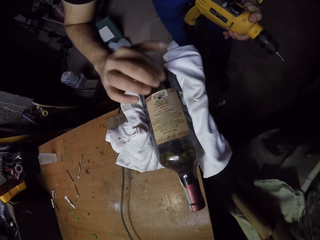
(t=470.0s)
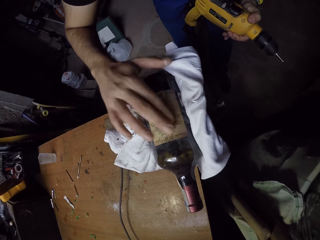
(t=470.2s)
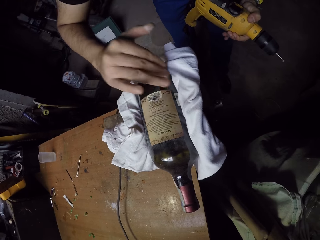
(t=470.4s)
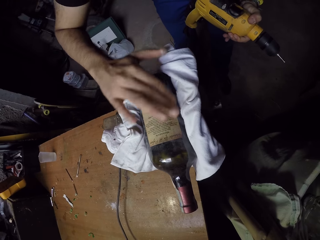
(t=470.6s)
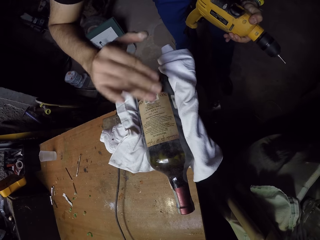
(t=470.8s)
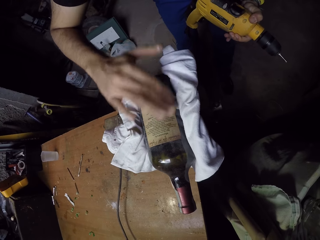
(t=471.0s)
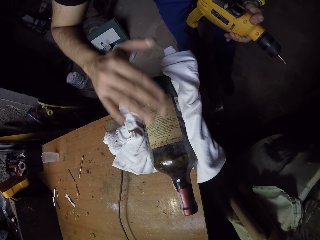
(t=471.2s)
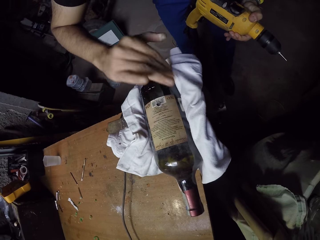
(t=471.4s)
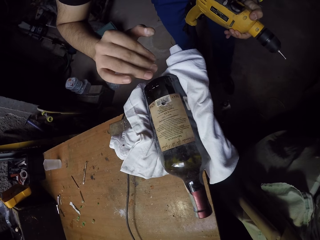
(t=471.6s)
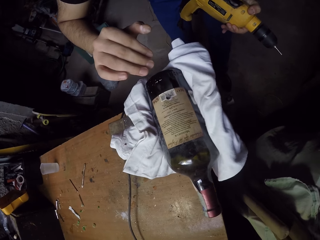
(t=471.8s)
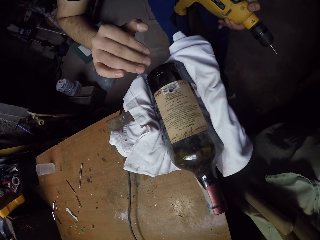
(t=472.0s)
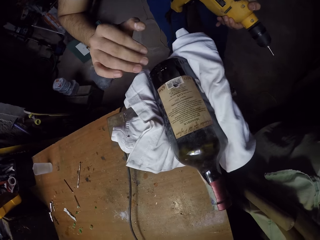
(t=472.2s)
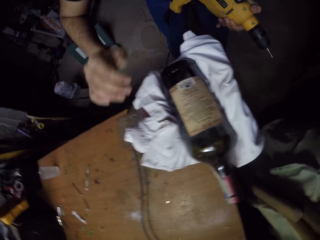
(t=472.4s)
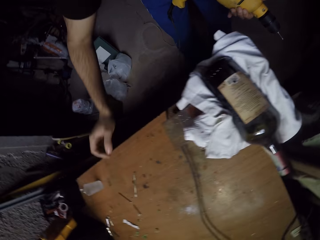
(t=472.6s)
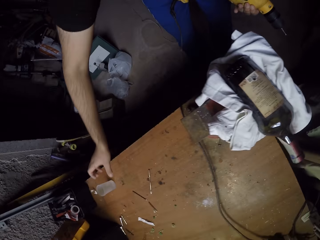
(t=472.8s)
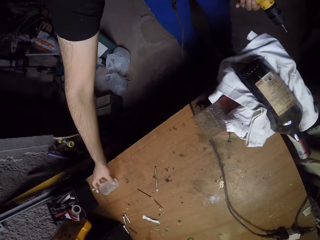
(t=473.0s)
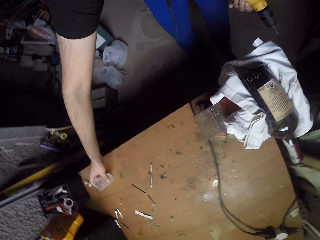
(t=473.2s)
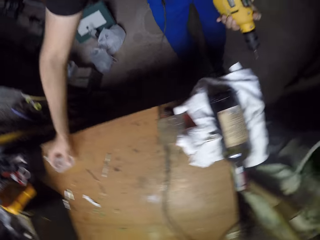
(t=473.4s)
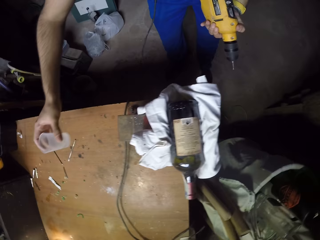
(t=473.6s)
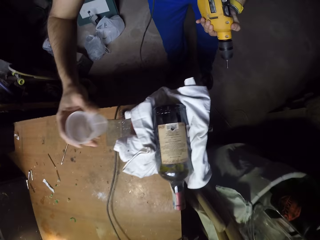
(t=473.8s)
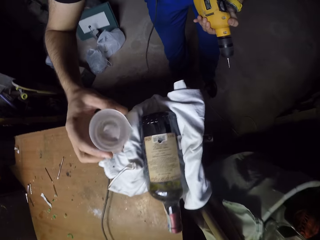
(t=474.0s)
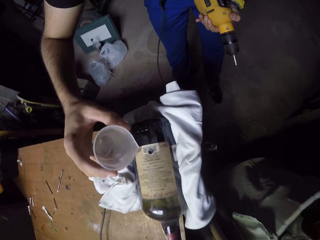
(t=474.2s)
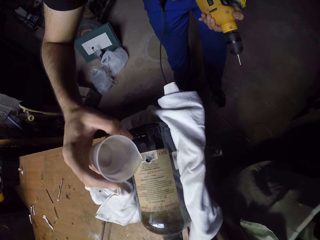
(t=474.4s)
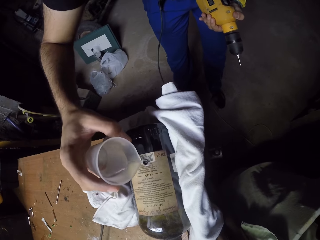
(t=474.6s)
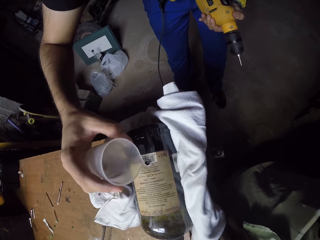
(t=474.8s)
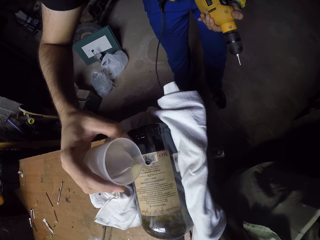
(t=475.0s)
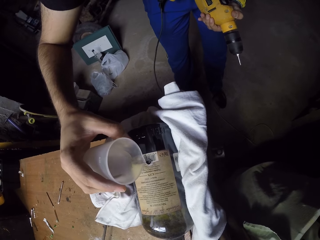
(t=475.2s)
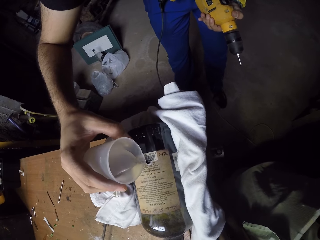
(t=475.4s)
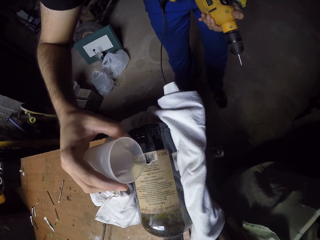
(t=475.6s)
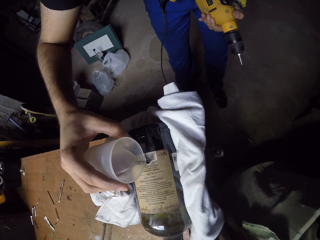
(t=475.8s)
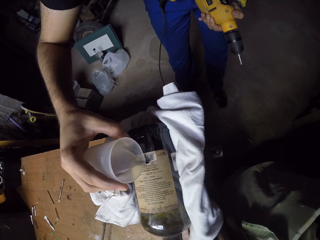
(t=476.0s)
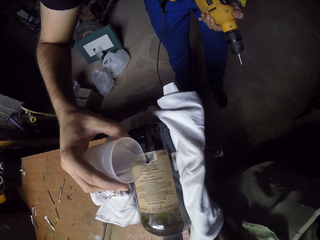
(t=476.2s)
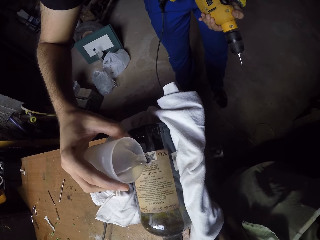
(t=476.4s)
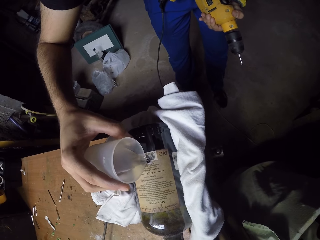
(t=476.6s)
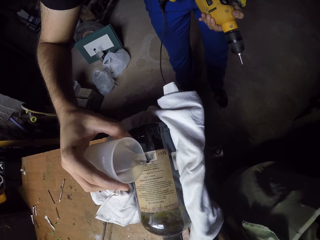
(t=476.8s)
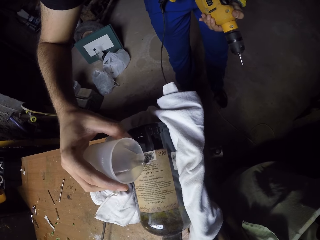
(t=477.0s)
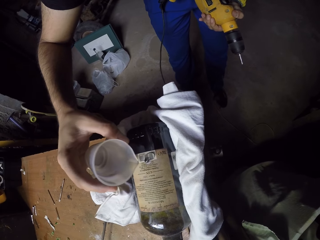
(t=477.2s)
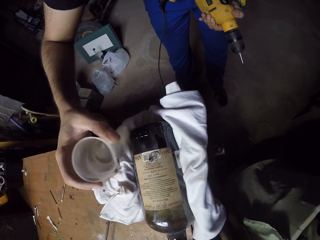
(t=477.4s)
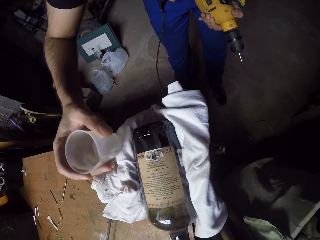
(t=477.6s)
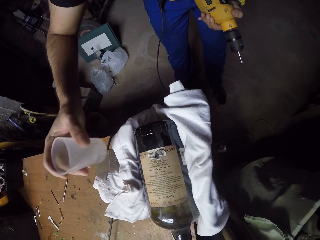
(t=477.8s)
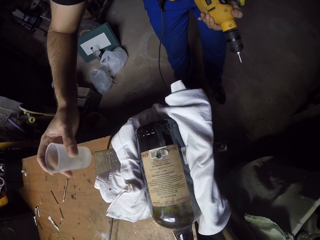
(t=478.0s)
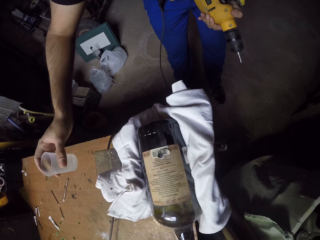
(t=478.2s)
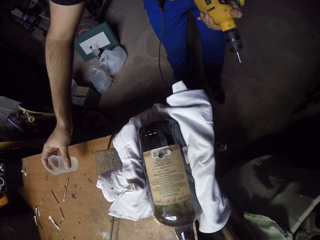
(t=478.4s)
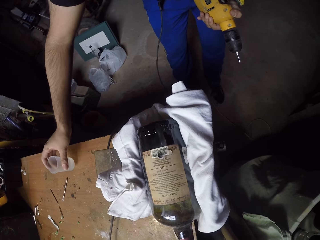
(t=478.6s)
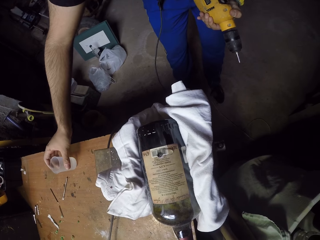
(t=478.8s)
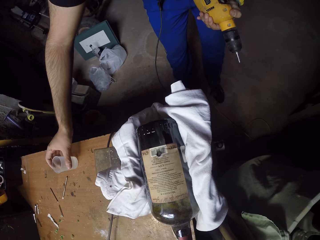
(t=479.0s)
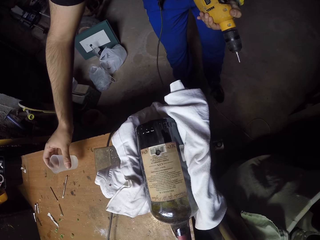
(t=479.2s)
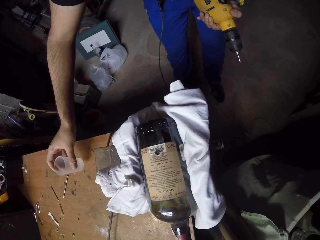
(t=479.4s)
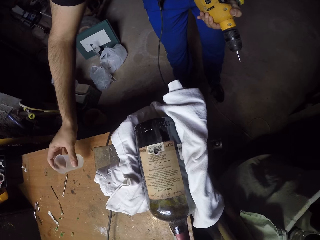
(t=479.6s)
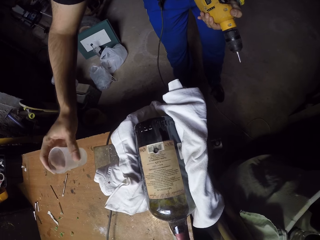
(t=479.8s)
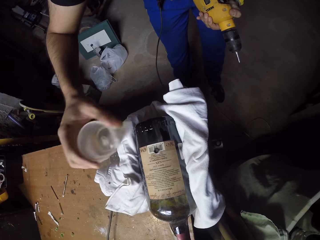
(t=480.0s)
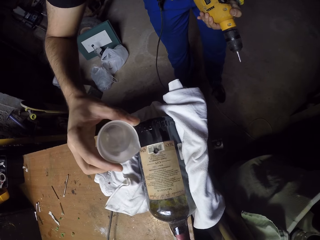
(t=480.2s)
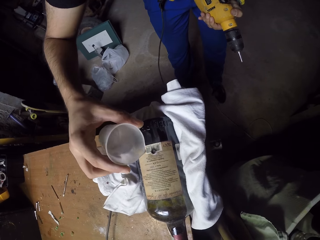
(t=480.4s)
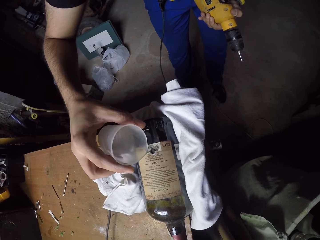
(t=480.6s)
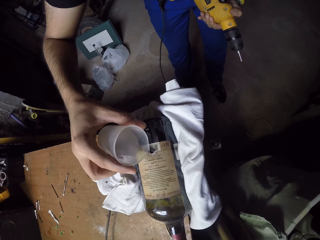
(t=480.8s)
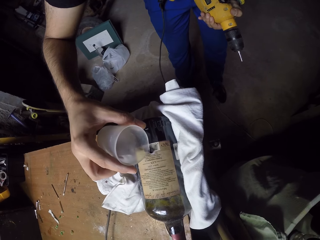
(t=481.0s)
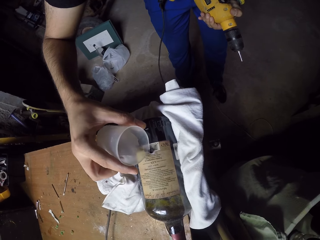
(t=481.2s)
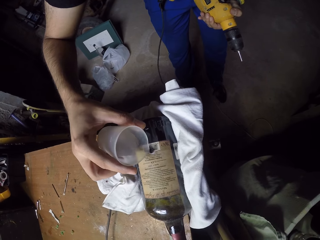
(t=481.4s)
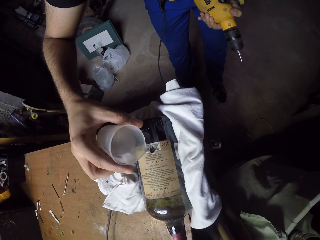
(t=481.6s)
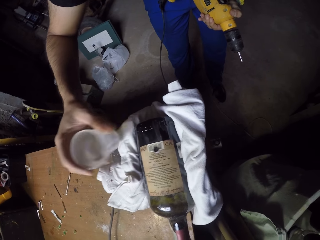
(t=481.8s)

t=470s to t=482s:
The camera wearer picks up the cup of water from the table with his right hand. He looks closer. He pours water from the cup into the hole on the bottle with his right hand. He puts the cup on the table with his right hand. He picks up the cup of water from the table with his right hand. He pours water from the cup into the hole on the bottle with his right hand.

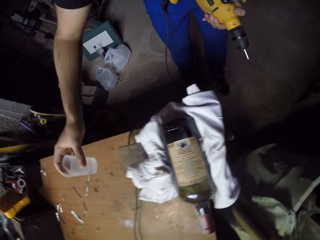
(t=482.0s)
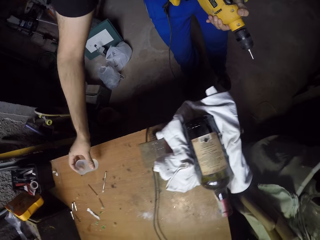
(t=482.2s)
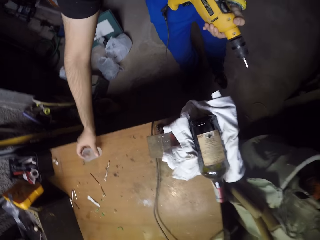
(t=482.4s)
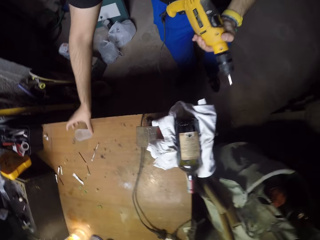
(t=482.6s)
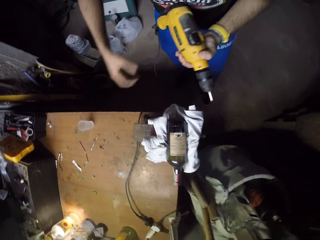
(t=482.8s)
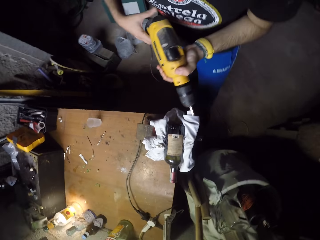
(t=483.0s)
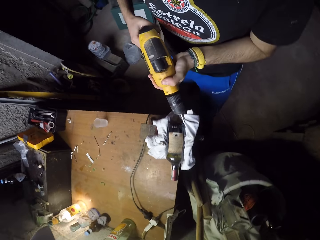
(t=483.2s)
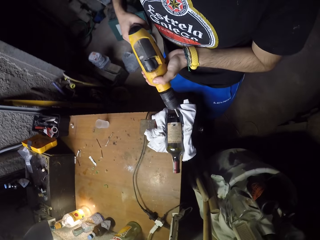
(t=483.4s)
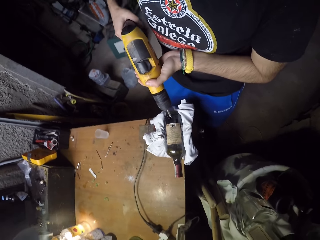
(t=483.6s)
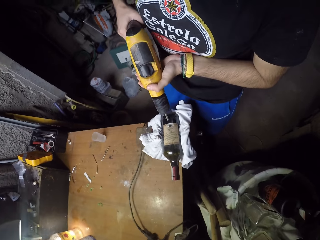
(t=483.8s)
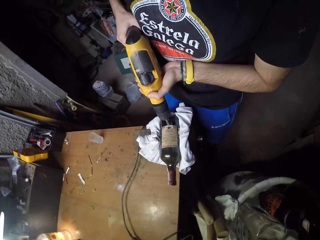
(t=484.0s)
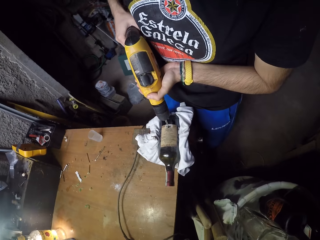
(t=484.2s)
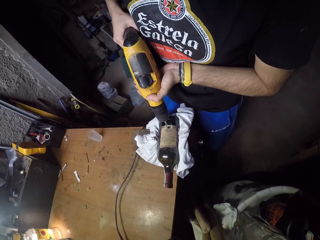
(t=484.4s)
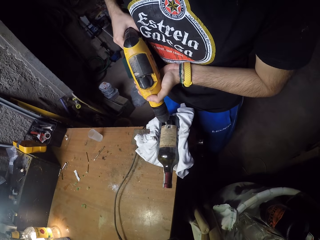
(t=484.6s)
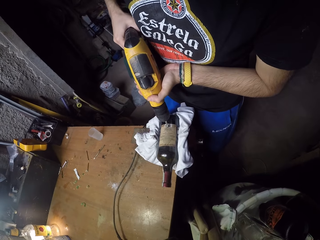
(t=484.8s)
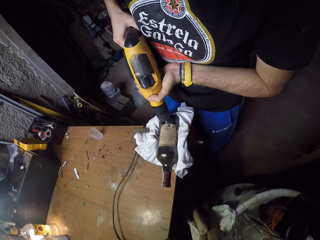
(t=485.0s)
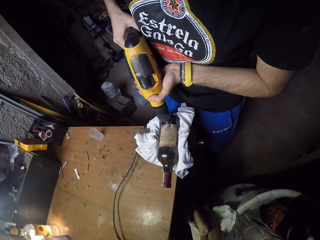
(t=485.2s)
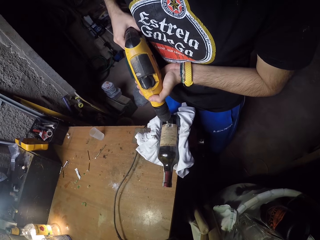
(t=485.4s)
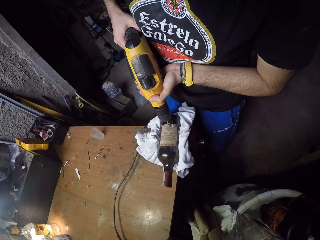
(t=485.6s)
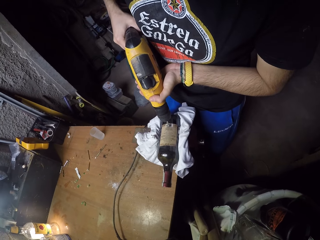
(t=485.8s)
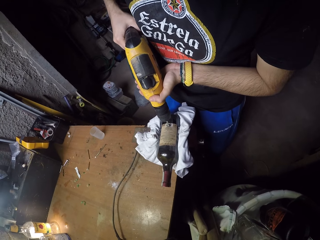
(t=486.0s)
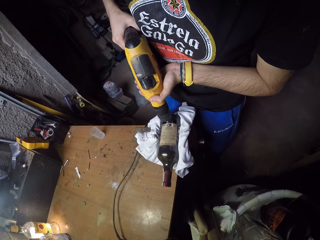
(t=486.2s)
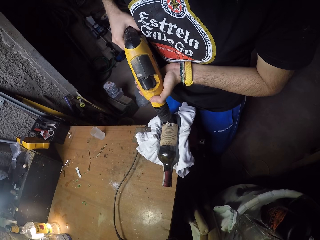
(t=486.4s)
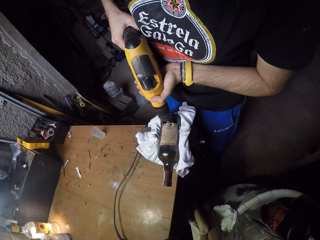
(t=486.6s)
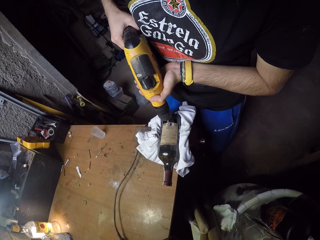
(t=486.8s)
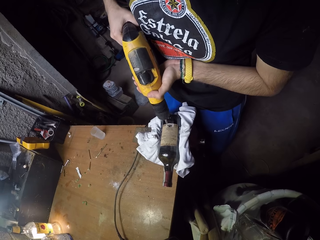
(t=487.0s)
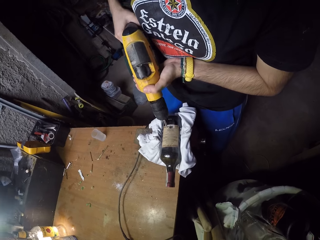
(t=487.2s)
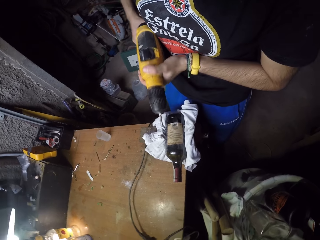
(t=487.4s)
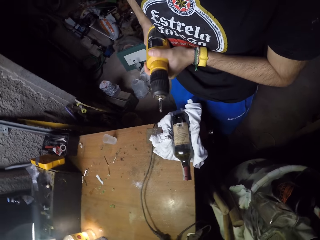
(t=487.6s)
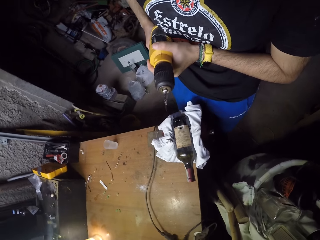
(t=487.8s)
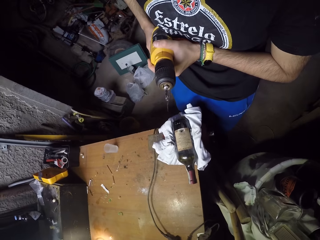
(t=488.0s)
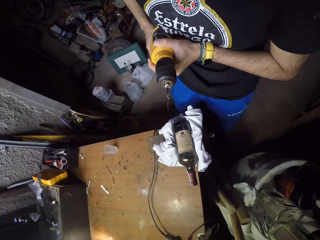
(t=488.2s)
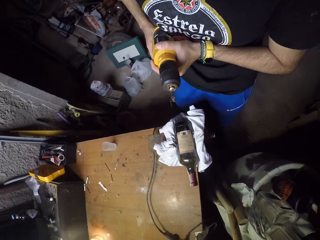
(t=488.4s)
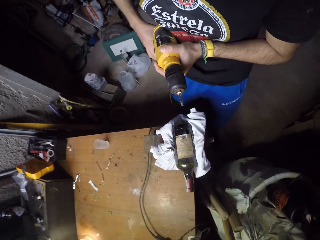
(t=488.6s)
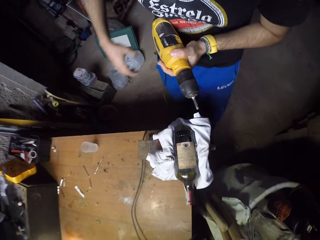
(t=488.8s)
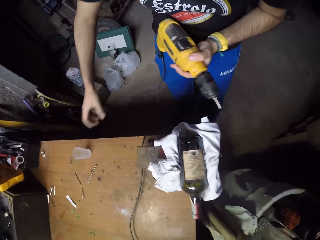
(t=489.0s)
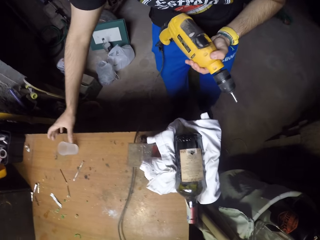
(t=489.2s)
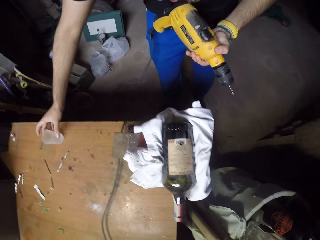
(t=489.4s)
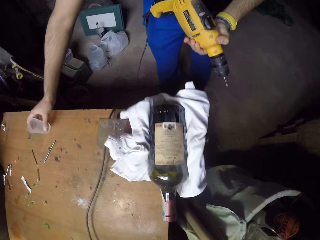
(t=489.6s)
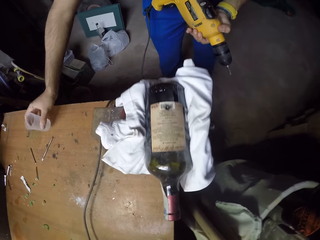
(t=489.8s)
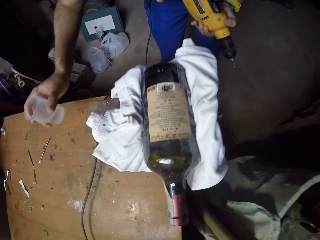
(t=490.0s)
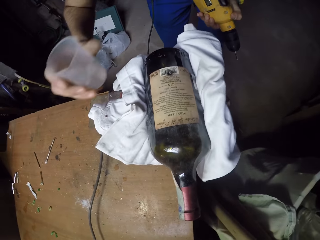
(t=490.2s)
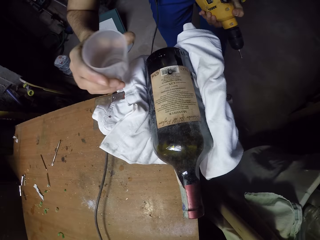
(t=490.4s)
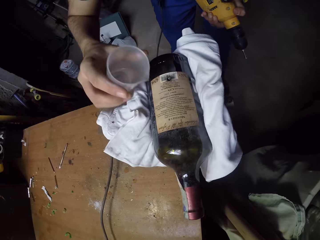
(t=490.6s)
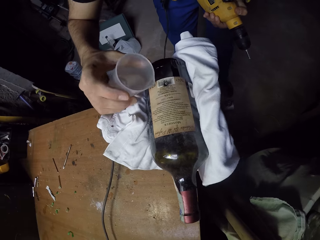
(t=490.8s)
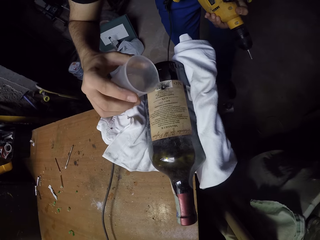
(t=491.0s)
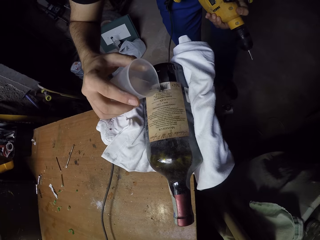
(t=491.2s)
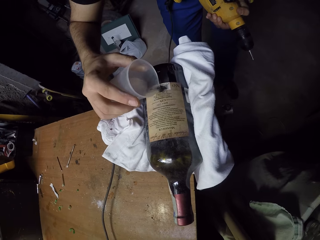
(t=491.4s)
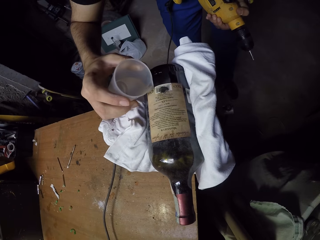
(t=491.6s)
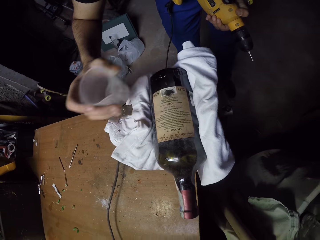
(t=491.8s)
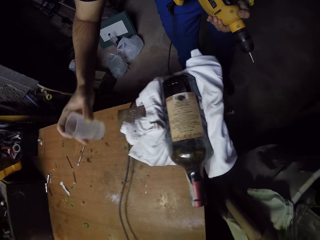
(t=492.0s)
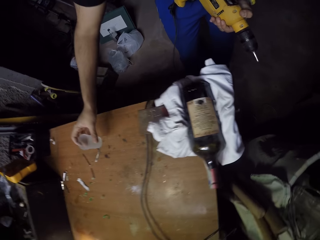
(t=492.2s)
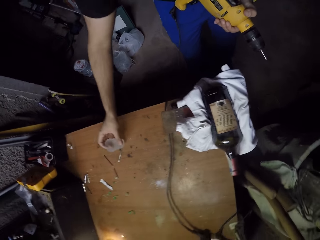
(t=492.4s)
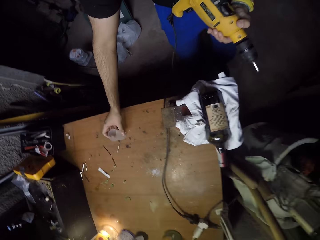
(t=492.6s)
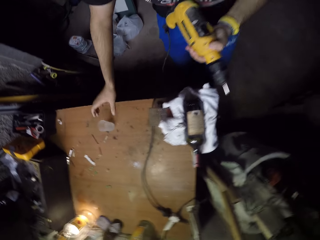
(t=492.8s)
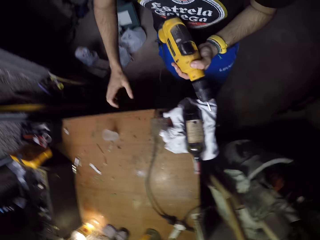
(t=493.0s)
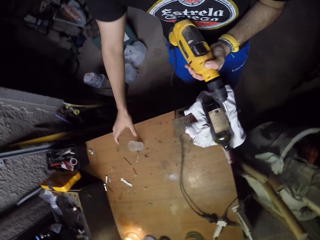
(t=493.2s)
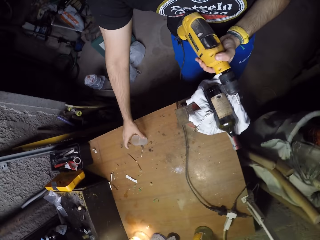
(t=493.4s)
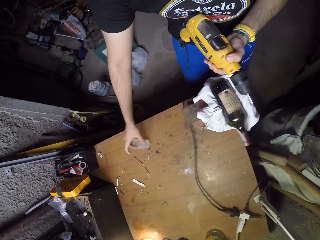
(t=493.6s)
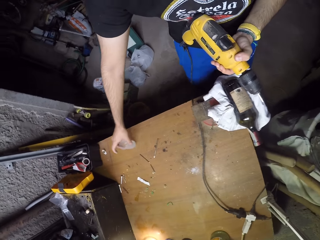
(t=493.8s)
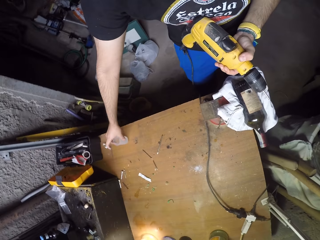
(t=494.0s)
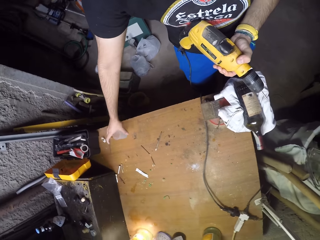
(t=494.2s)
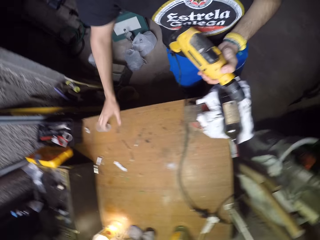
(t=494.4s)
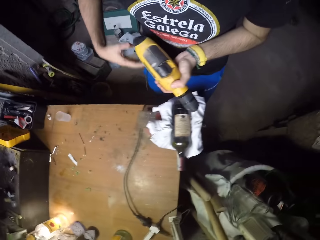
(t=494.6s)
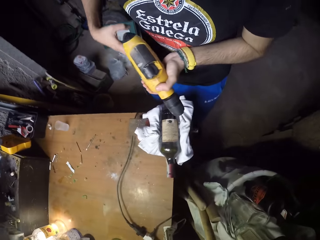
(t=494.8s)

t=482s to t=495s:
The camera wearer puts the cup on the table with his right hand. He holds the drill with his right hand. He puts the drill bit on the bottle with the drill in both hands. He removes the drill from the bottle with both hands. He picks up the cup of water from the table with his right hand. He pours water from the cup into the hole on the bottle with his right hand. He puts the cup on the table with his right hand. He adjusts the cup on the table with his right hand.
